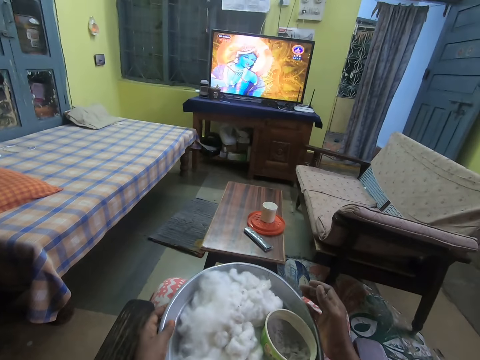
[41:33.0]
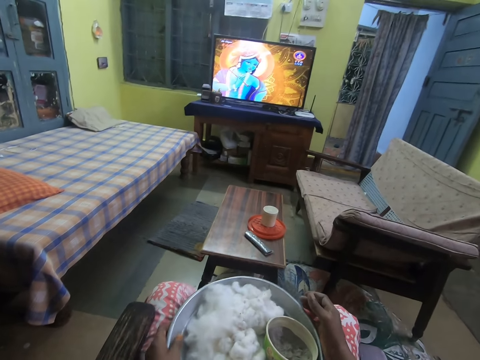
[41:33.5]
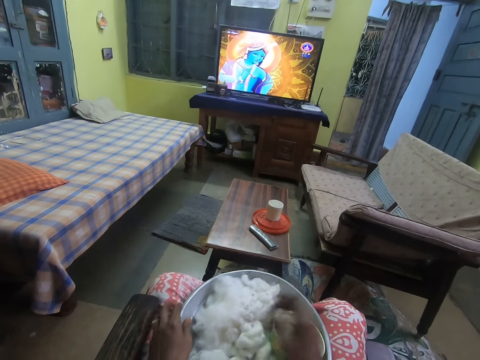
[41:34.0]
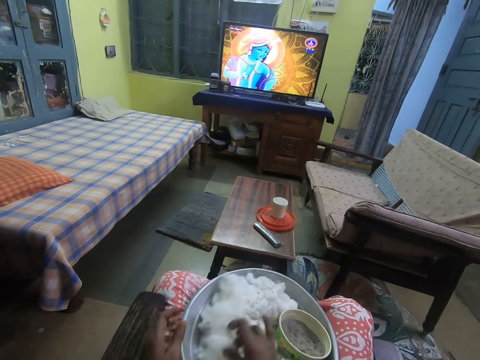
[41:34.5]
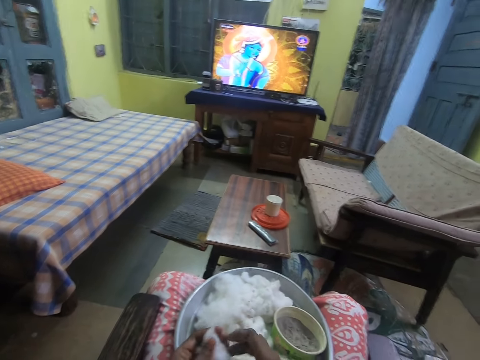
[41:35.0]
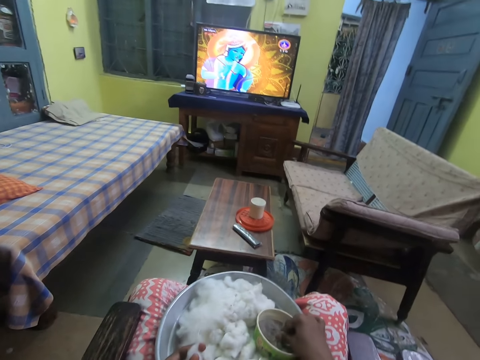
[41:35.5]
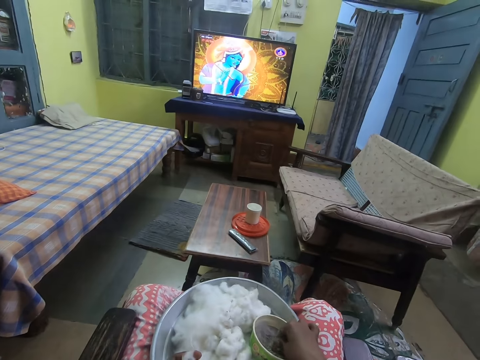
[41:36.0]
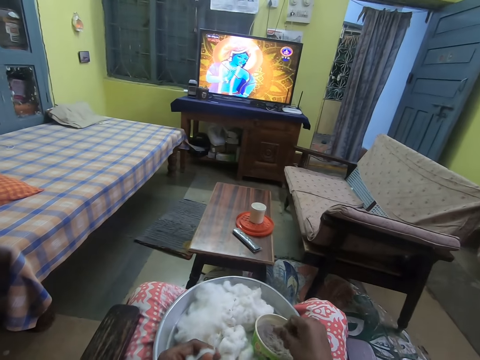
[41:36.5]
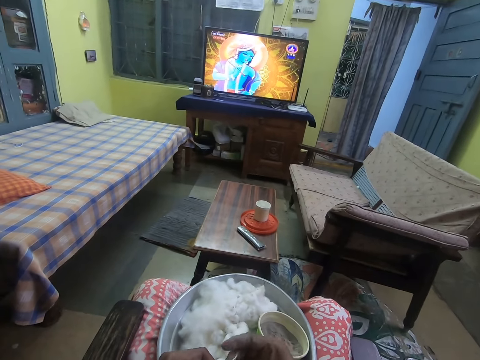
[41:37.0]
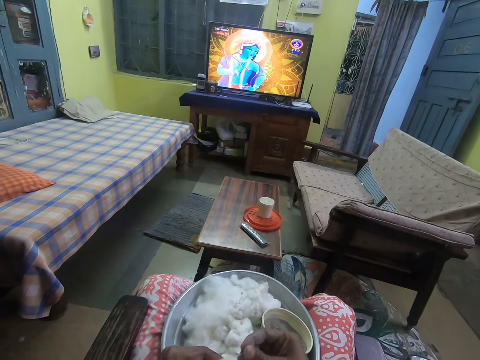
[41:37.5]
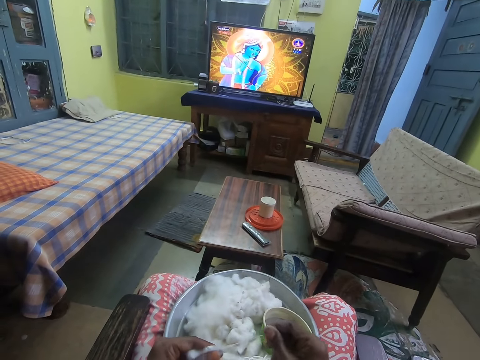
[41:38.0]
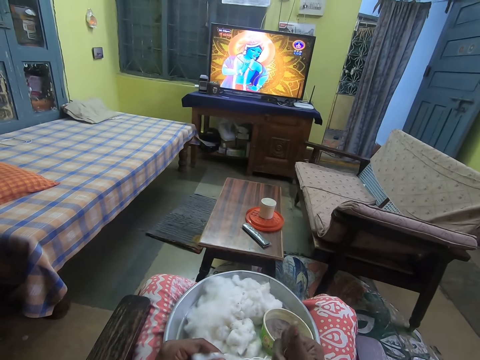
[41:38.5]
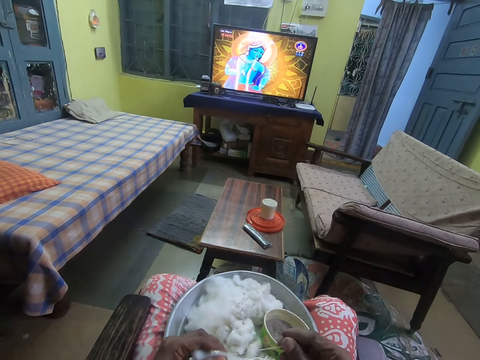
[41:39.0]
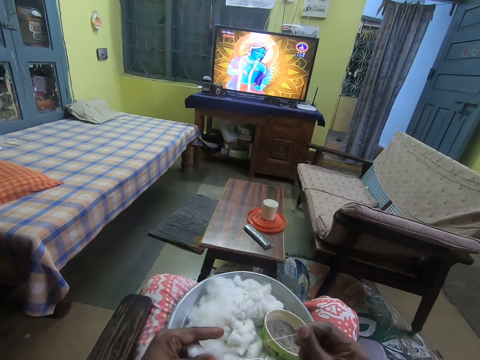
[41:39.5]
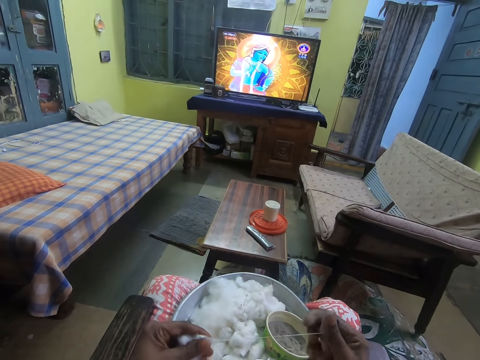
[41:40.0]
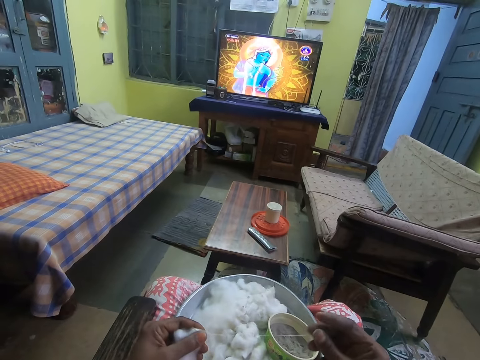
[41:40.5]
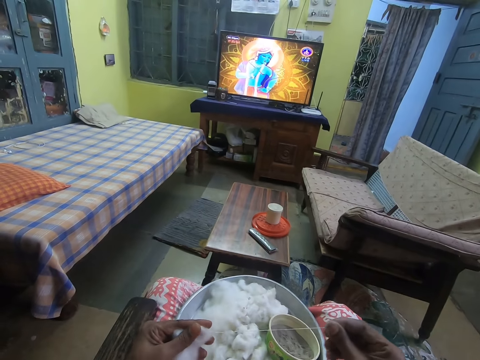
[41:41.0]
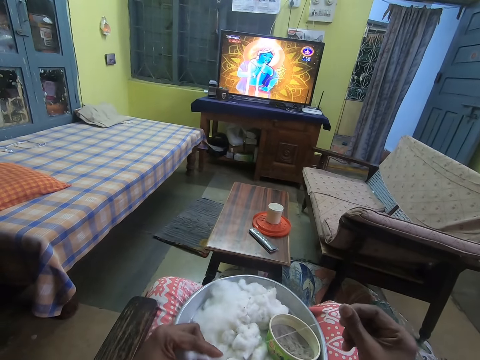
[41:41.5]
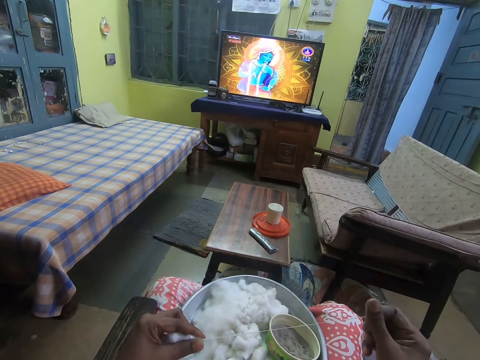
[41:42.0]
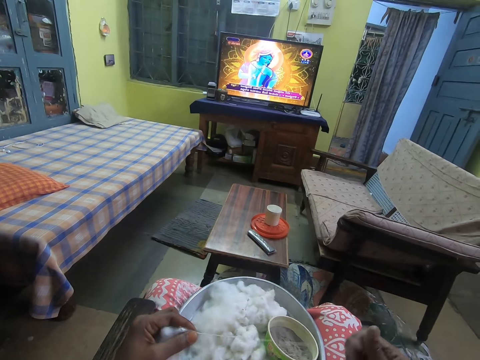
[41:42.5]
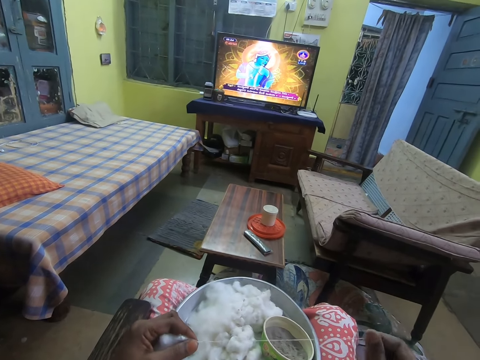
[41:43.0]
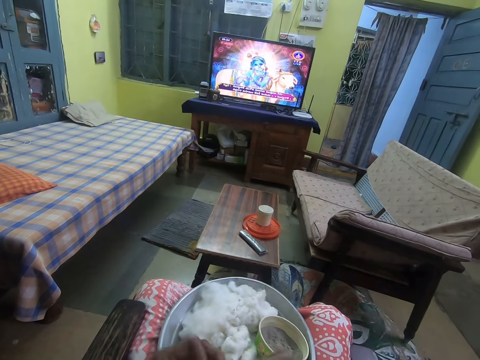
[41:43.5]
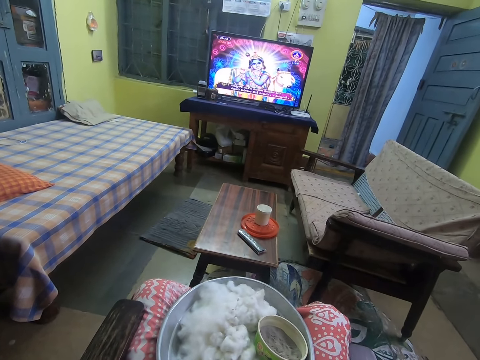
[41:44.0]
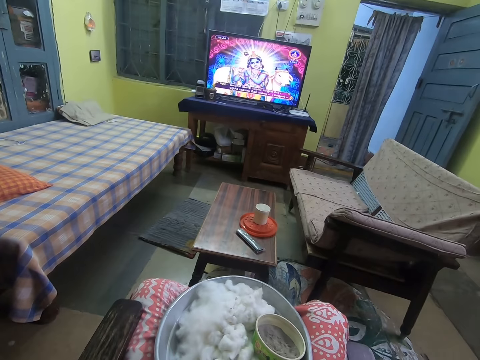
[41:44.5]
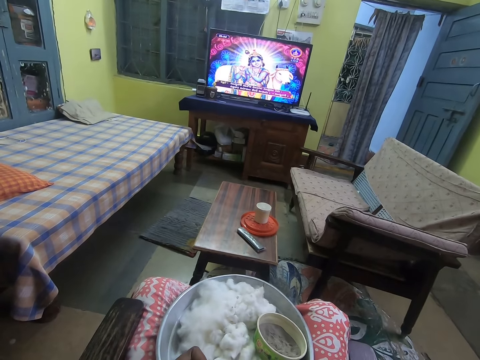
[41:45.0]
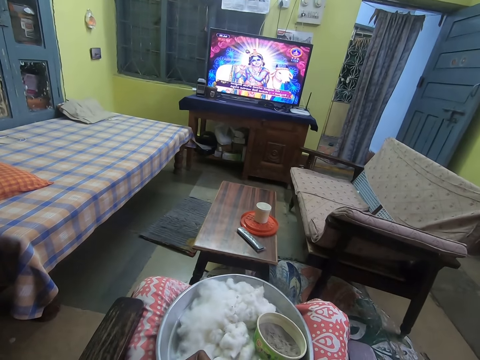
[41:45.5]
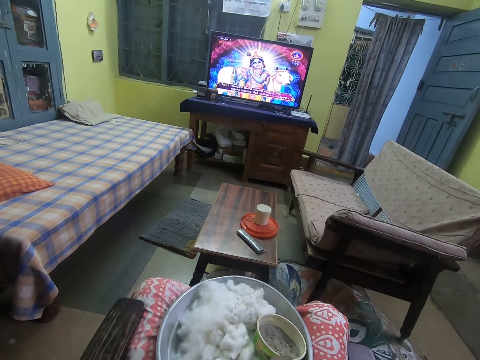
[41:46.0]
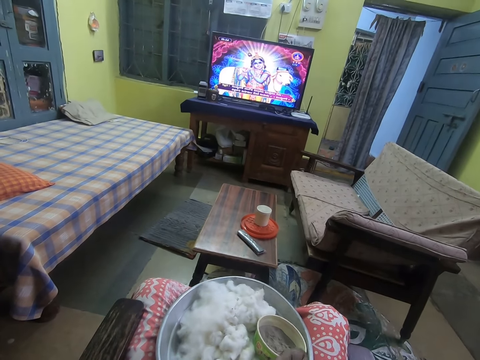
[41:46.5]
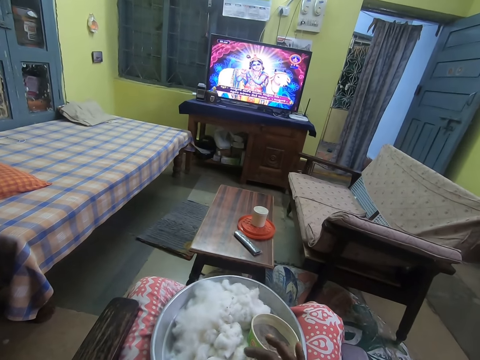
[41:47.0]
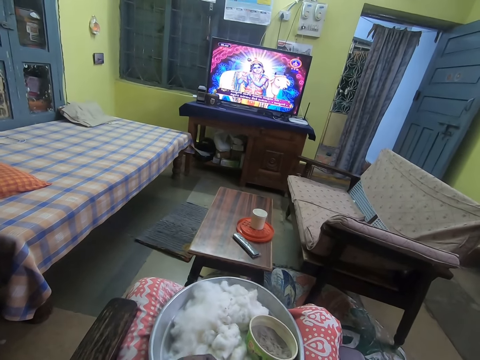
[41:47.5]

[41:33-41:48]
The camera wearer picks up the cotton or cotton wool on the tray with her right hand. She transfers the cotton from her right hand to her left hand. She touches the ashes in a bowl on the tray with her right hand. She rubs her fingers on the ash in the bowl. She picks the cotton from her left hand with her right hand. She unwinds the cotton wool into thread. She rolls the cotton with both hands.

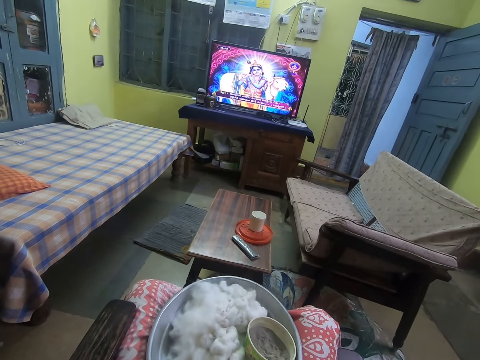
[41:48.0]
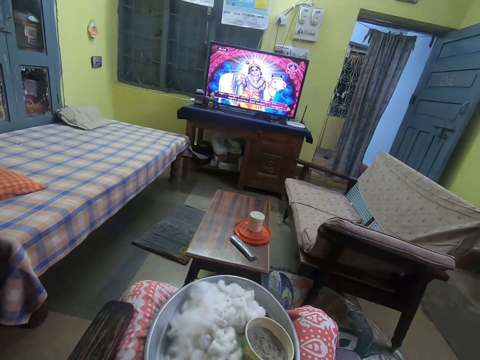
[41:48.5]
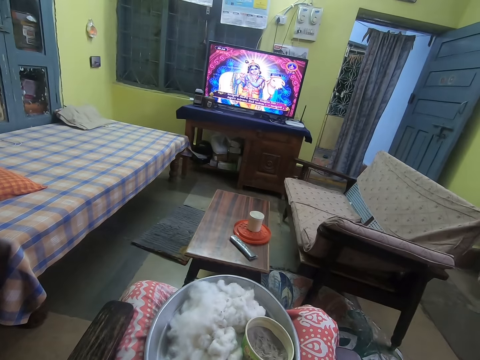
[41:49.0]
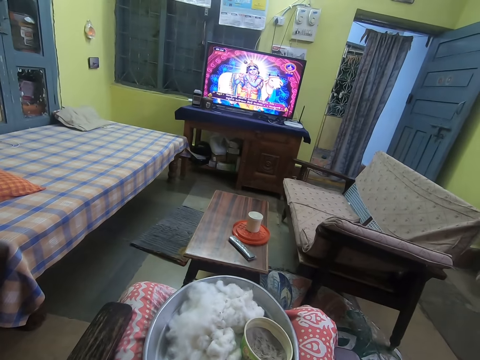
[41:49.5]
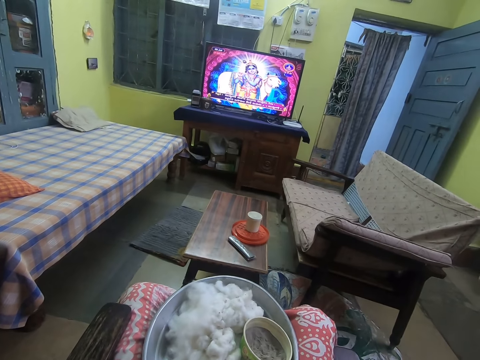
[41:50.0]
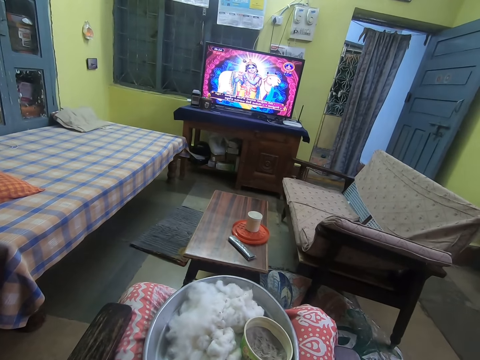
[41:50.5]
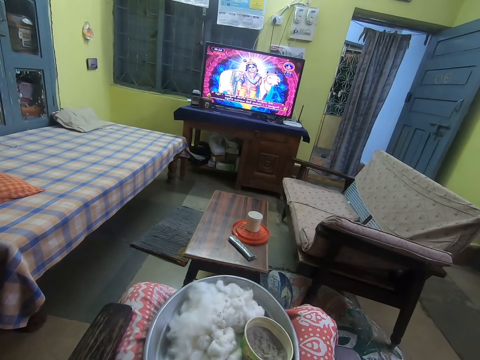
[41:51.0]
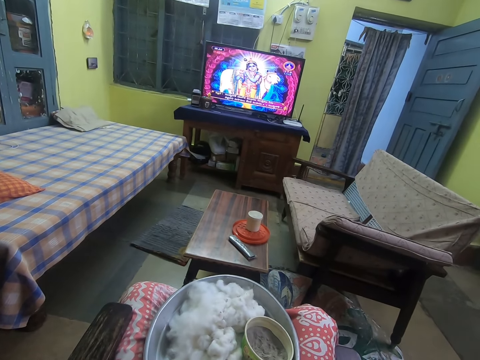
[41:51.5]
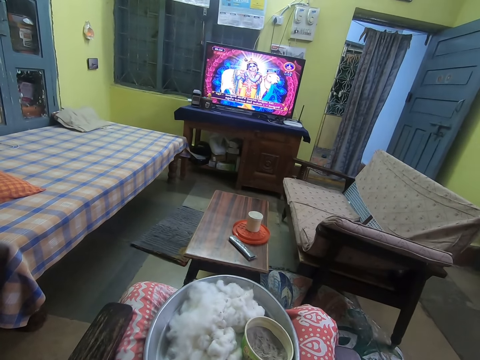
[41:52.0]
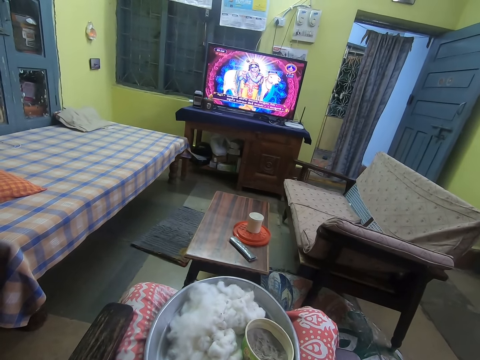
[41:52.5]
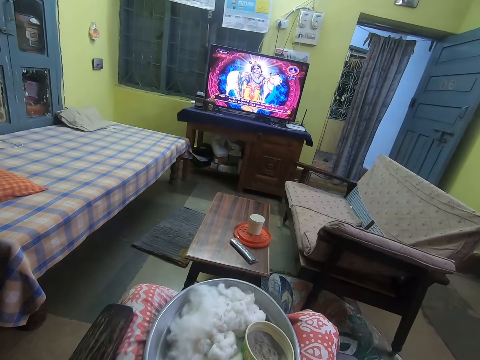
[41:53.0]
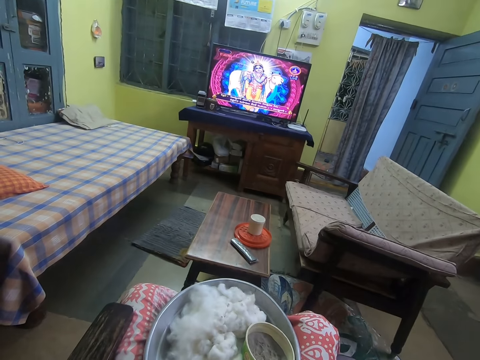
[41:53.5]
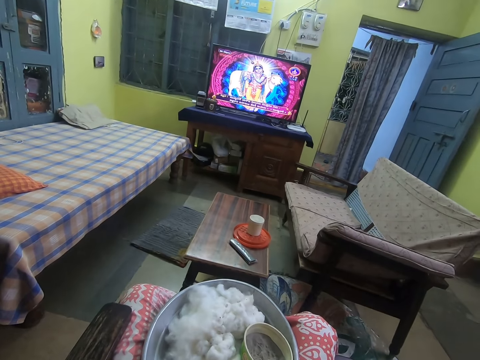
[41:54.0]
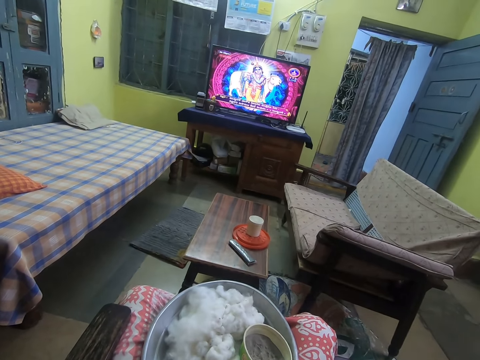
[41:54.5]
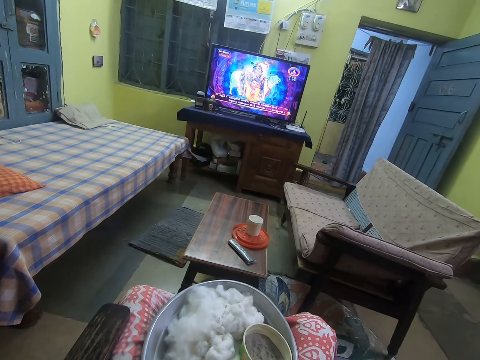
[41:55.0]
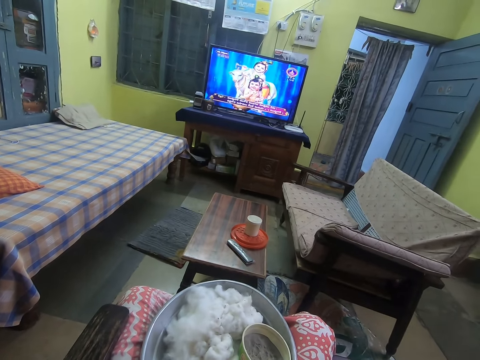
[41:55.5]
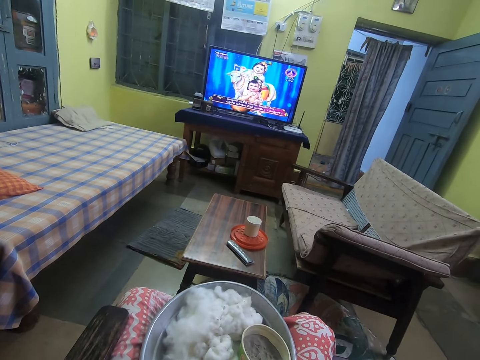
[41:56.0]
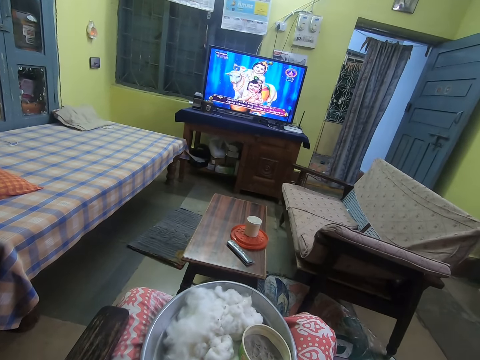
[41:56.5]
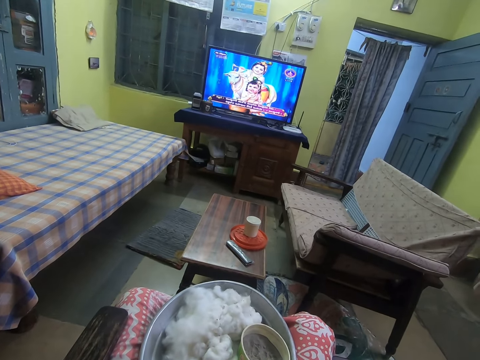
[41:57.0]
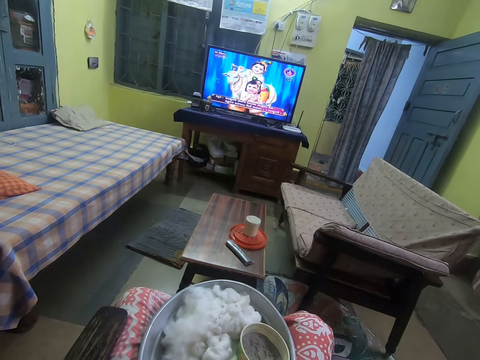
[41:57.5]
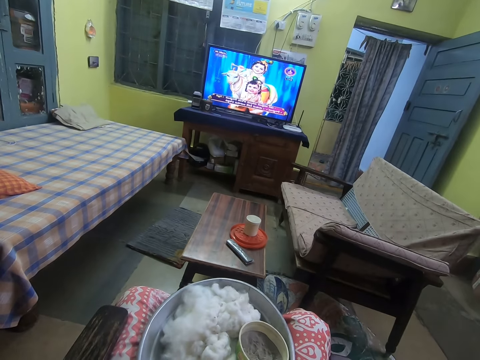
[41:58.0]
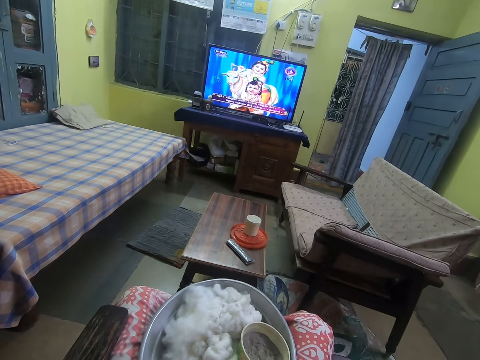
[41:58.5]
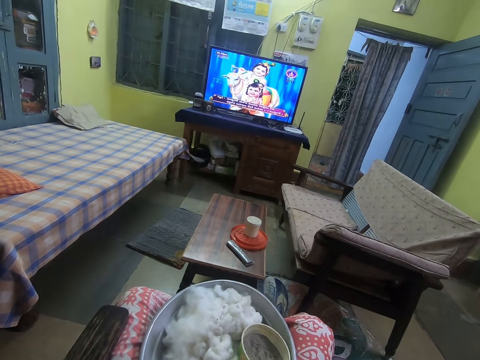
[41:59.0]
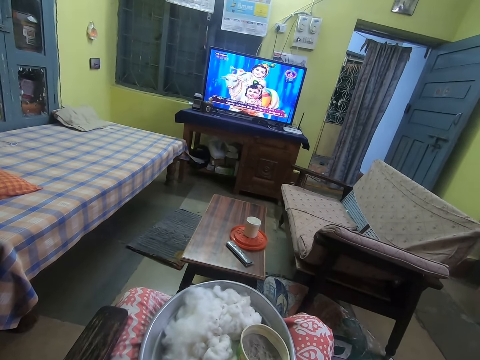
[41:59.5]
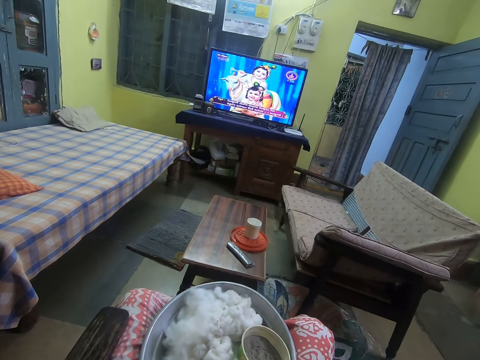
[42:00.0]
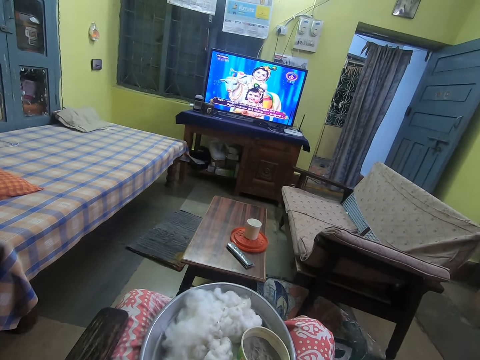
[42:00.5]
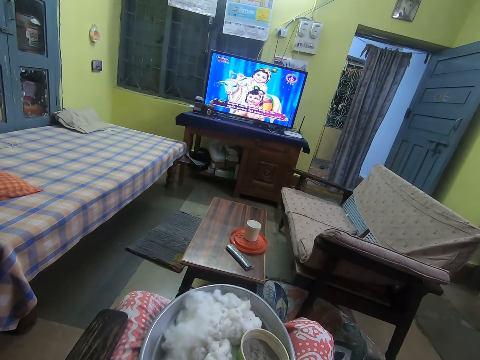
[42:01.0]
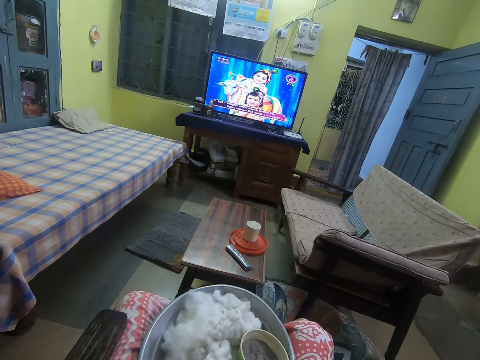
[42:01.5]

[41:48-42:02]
The camera wearer sings.
